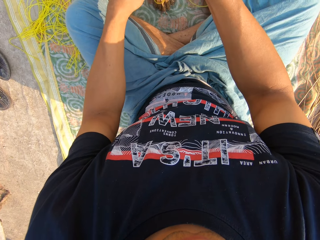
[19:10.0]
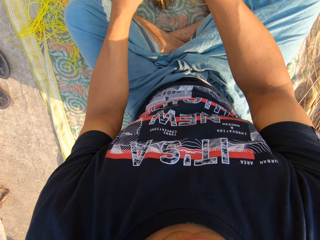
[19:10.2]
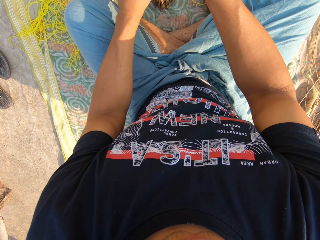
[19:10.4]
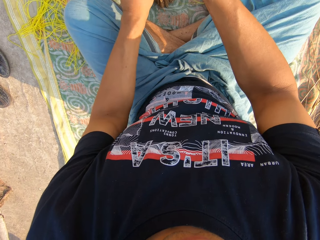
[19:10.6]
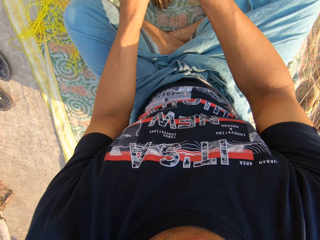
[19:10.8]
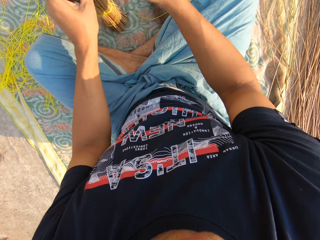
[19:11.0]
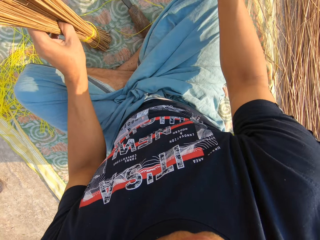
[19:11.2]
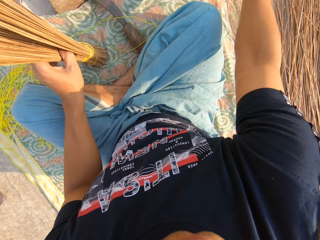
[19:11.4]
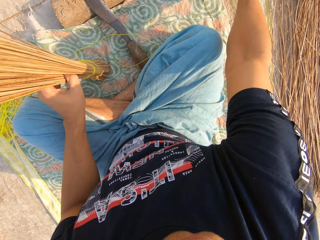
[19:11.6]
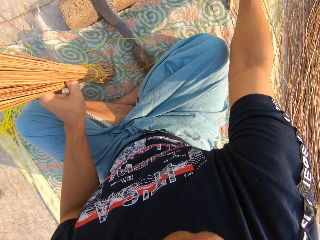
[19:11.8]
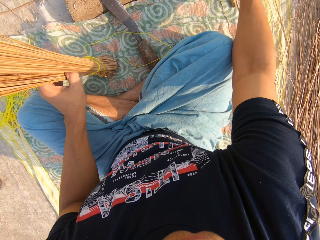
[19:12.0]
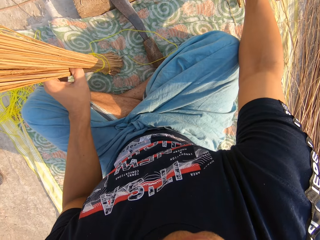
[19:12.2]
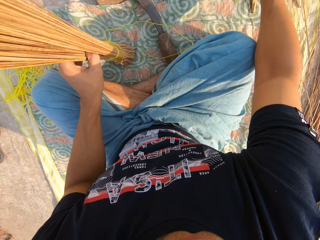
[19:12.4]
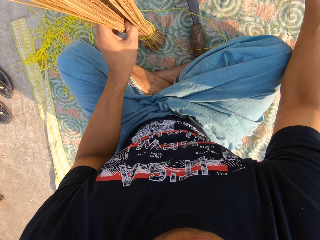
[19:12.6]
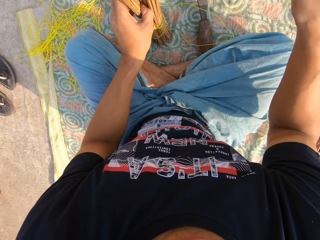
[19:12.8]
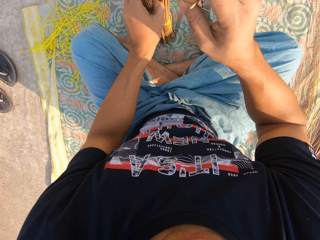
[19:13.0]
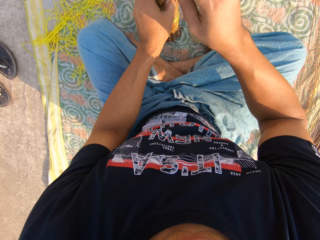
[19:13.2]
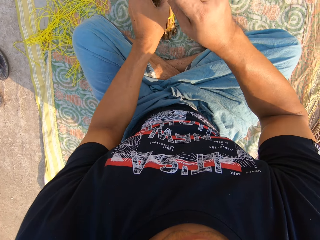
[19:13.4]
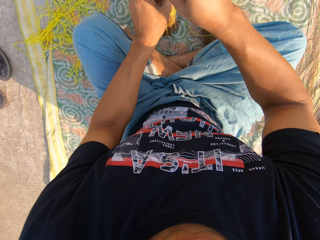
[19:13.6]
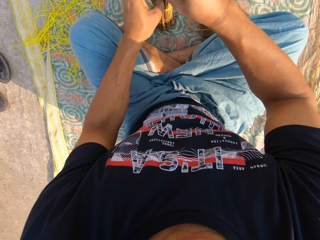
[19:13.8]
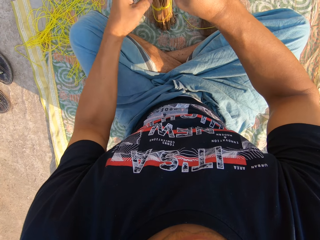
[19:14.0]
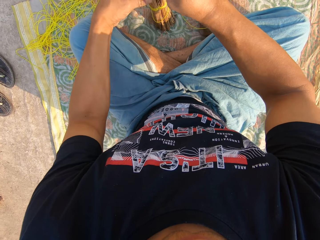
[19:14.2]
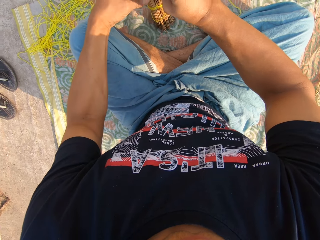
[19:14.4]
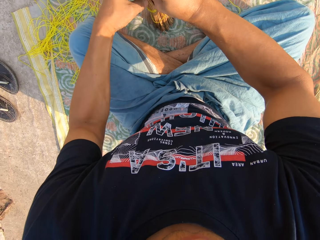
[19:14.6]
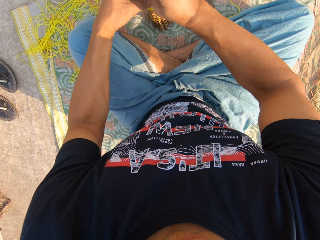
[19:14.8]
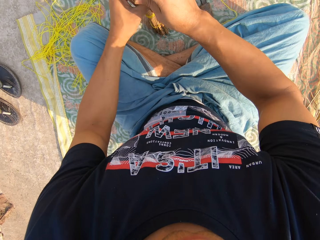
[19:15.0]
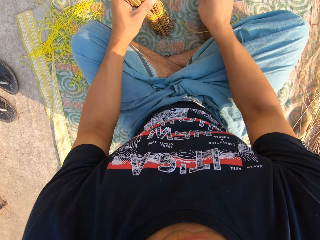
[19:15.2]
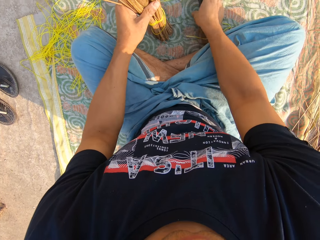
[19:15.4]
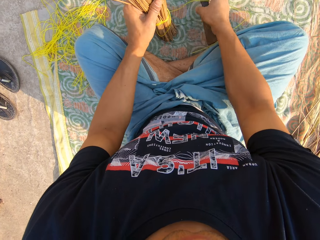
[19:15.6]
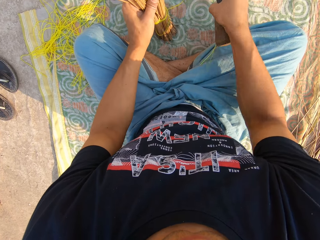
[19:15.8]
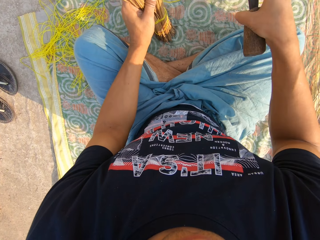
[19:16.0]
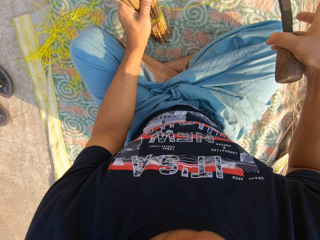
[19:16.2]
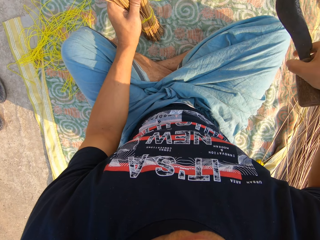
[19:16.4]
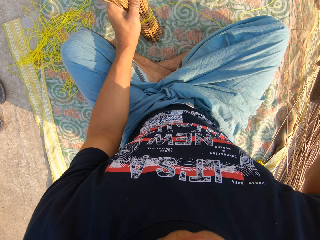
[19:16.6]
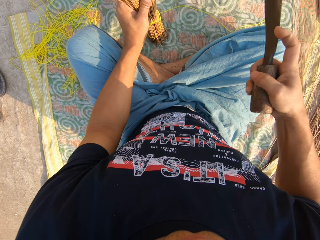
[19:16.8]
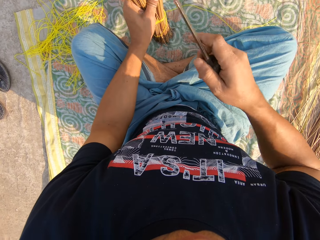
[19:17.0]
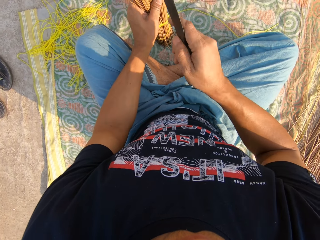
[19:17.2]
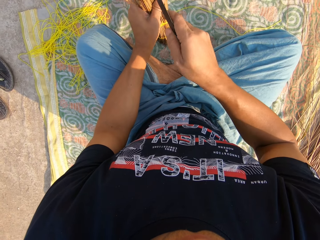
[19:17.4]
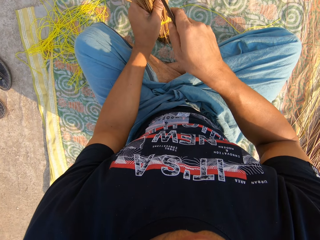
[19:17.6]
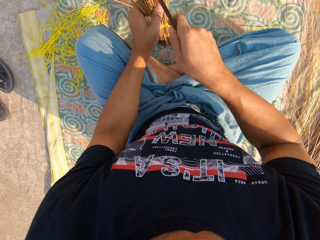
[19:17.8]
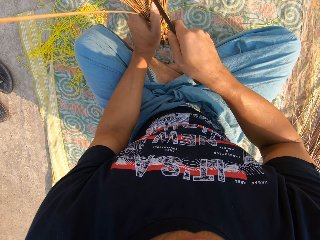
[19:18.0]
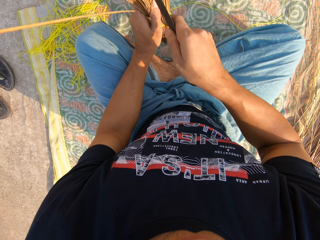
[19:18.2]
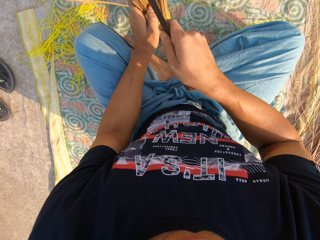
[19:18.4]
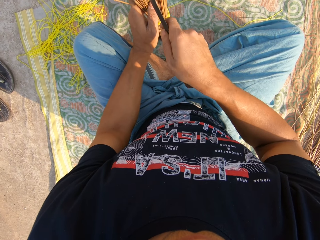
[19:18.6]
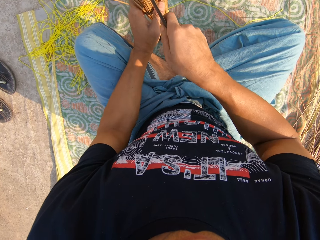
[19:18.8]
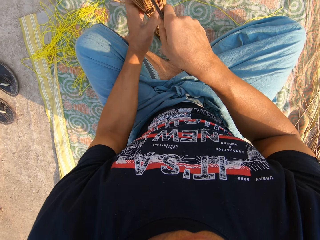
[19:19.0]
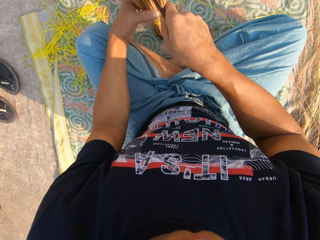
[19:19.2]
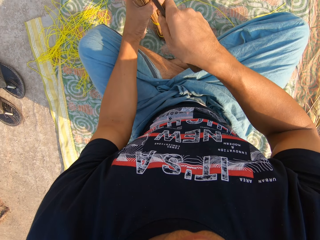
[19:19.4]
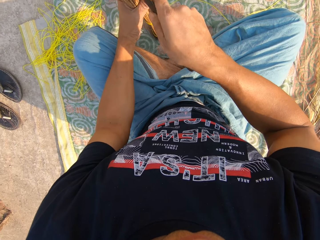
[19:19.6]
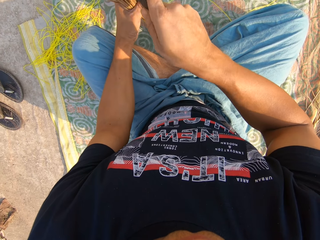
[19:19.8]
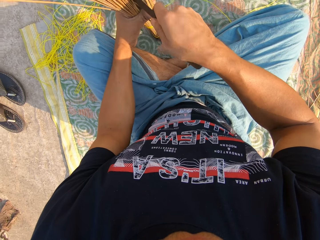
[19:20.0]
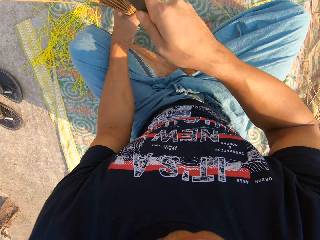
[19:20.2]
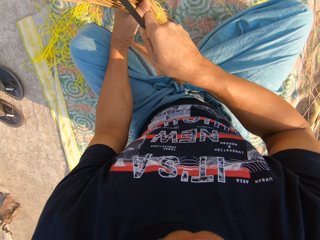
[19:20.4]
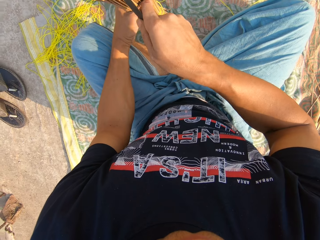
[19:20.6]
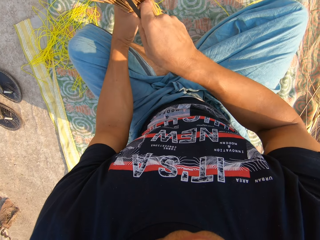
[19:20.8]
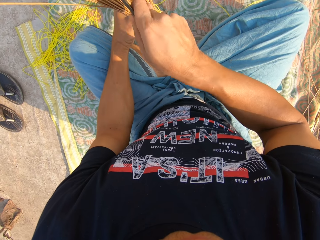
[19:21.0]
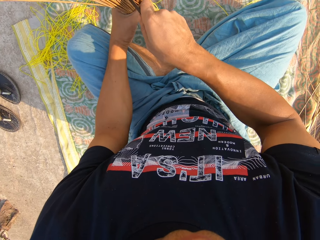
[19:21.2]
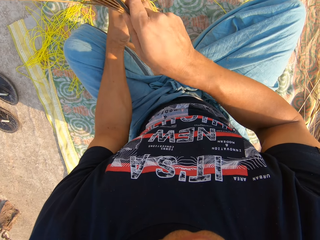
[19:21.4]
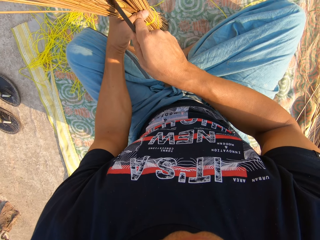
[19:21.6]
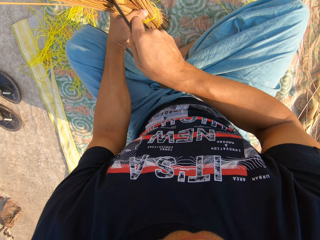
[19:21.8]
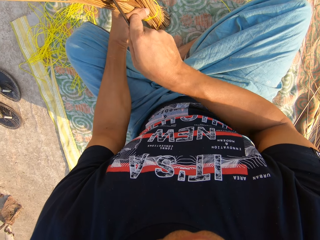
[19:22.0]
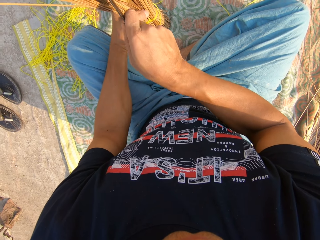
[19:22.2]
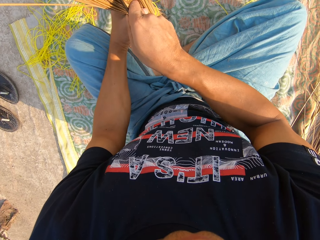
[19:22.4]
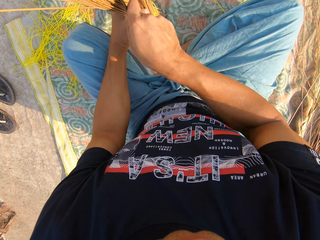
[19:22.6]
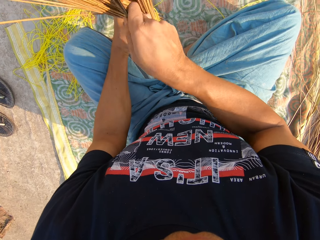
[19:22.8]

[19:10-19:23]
The camera wearer picks up the stick with his right hand. He places the sticks between the broomsticks. He picks up a knife or sickle from the ground with his right hand. He places the sickle between the broomsticks. He hits the broomstick on the board. He cuts the broom with the knife in his right hand.

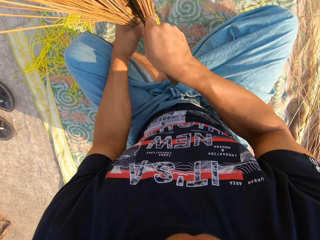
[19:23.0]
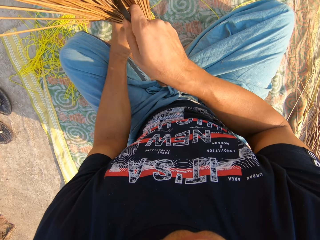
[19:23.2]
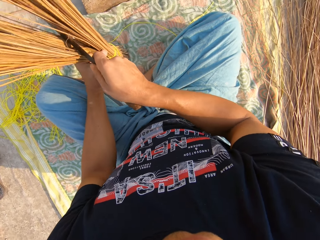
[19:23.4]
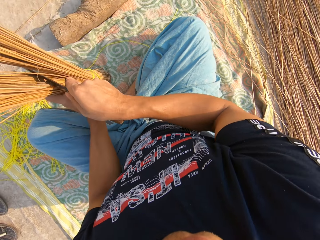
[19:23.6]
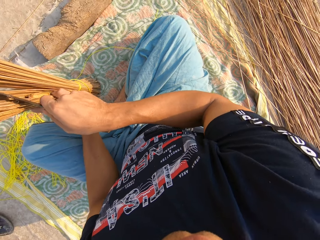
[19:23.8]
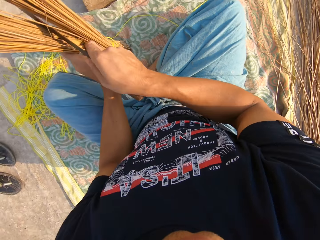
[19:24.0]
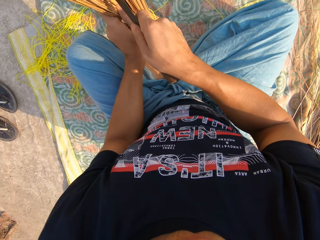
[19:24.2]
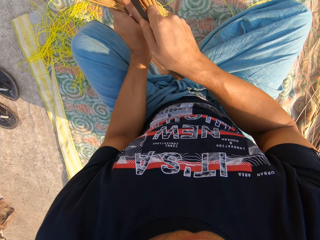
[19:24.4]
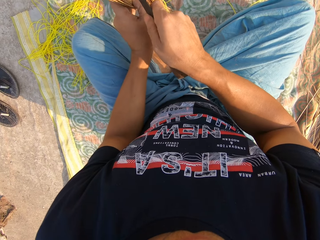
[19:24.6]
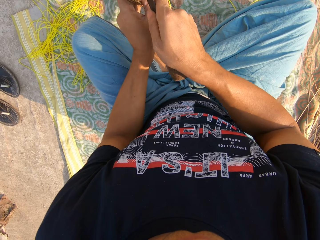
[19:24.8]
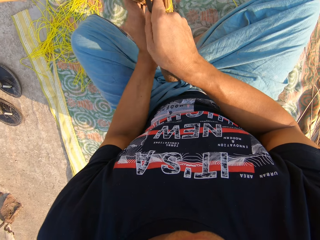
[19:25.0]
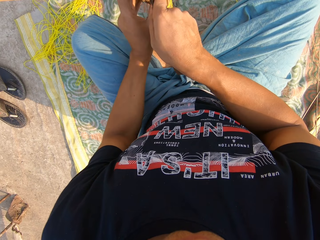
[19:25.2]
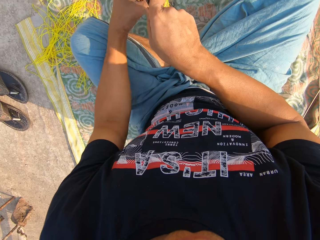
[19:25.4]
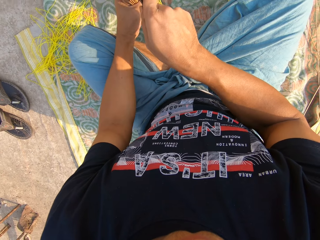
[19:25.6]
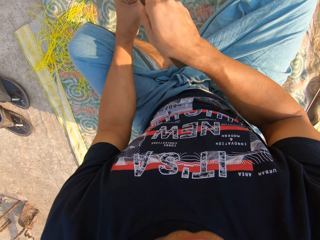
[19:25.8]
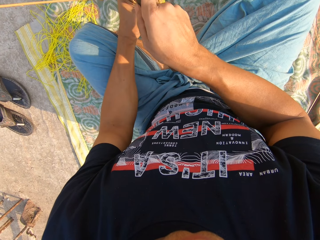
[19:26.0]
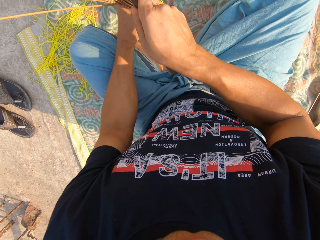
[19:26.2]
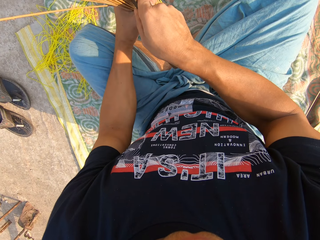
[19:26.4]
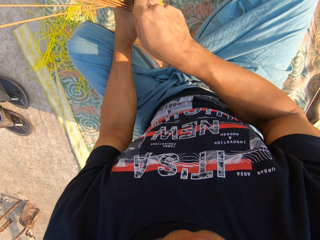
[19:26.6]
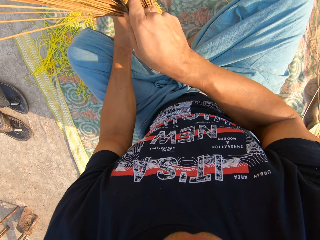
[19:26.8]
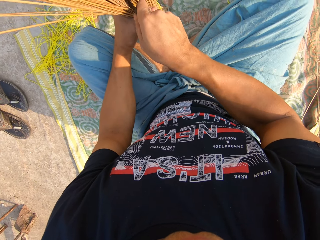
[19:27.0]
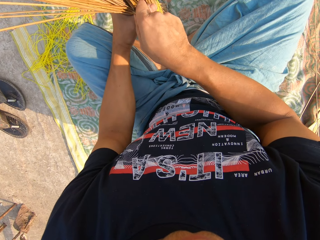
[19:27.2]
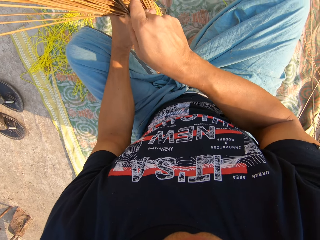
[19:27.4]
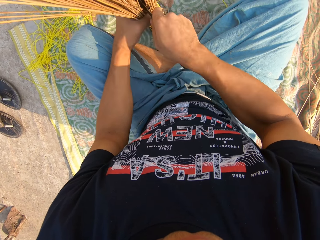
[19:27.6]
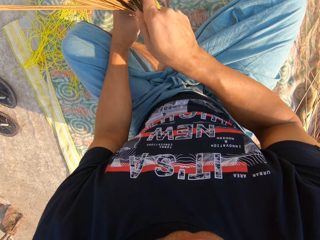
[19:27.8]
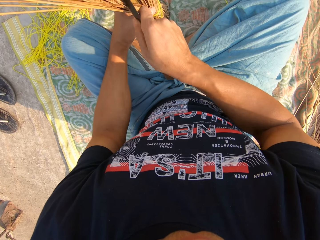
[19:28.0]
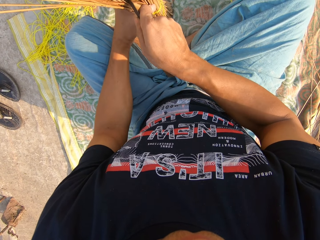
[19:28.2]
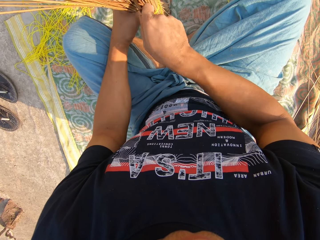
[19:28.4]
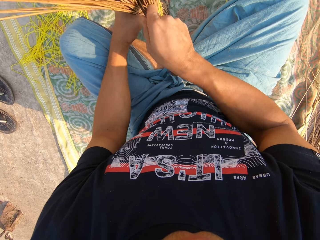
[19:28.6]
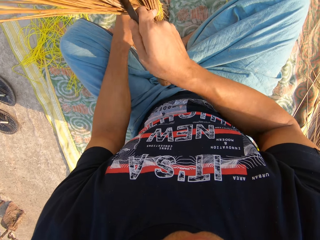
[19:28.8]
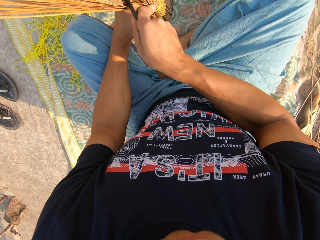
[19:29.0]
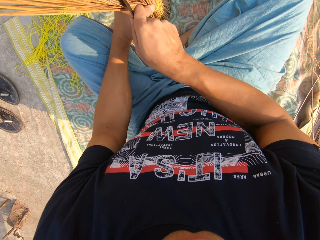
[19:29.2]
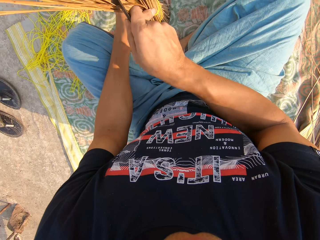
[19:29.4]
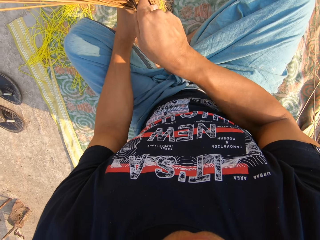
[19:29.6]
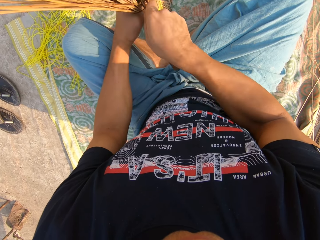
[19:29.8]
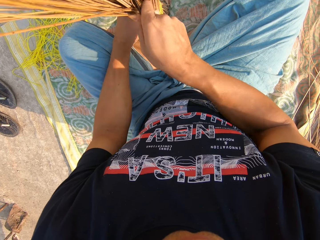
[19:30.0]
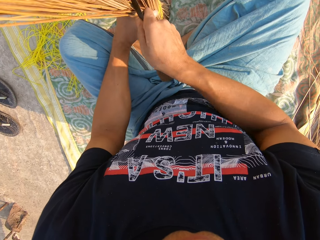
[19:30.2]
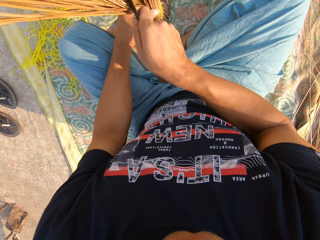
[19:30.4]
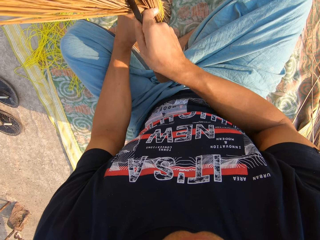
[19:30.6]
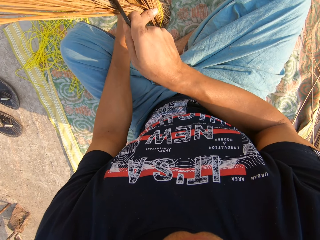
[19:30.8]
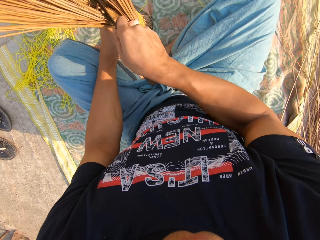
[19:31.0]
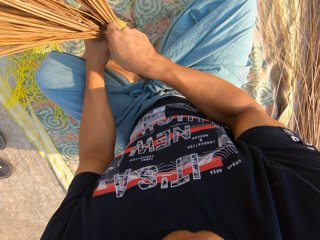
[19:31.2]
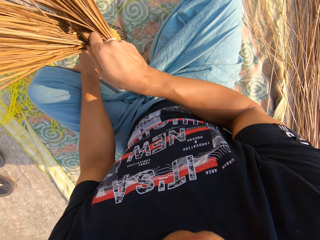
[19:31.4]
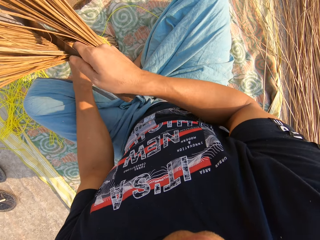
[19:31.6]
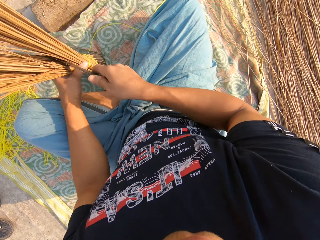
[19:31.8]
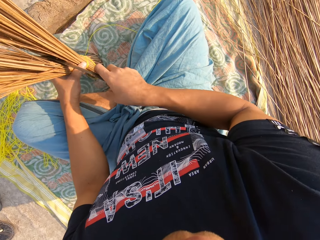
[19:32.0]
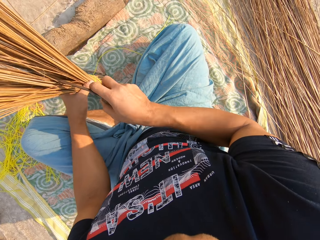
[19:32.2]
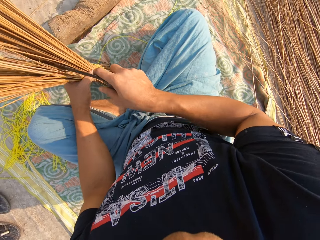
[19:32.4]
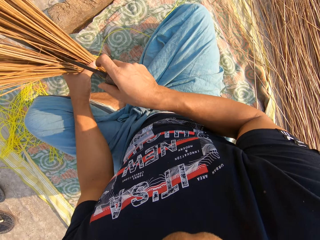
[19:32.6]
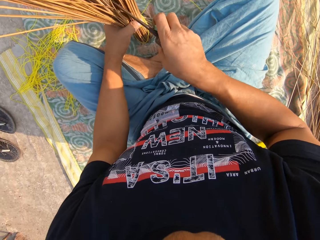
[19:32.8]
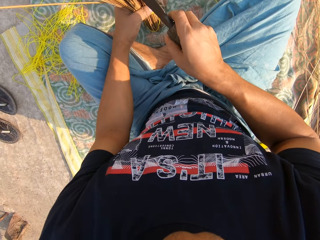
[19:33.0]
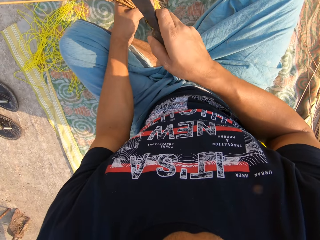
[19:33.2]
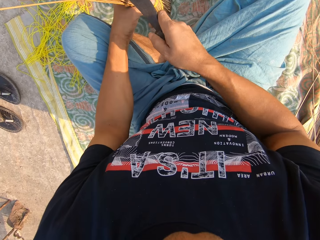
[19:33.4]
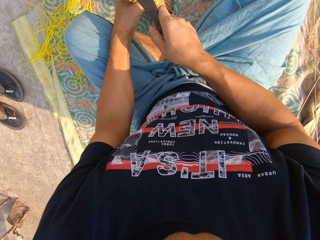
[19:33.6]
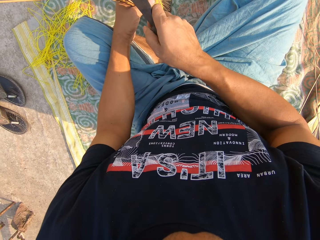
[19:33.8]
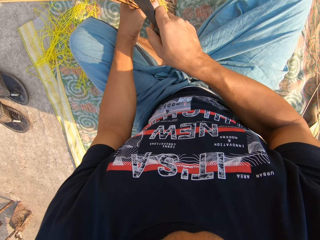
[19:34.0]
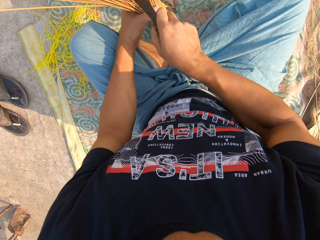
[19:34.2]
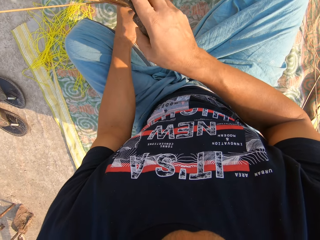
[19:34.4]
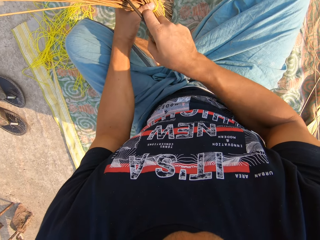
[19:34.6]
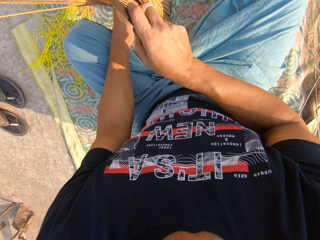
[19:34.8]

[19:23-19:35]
The camera wearer looks at the untied broomsticks. He stares at the broomstick in his hand. He hits the broomstick on the board.
